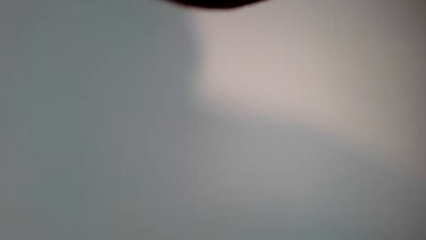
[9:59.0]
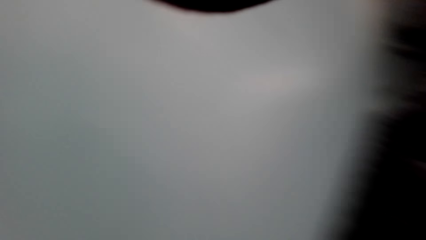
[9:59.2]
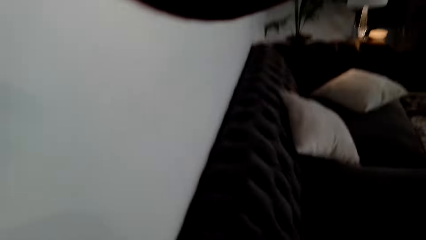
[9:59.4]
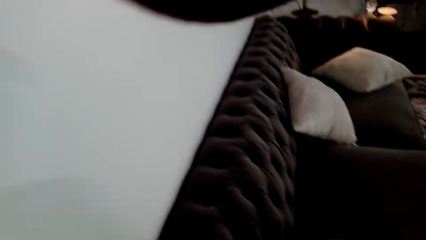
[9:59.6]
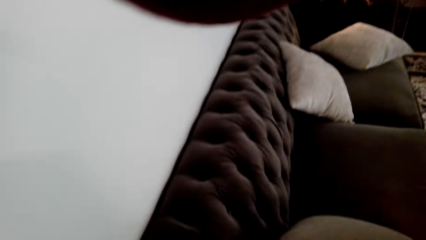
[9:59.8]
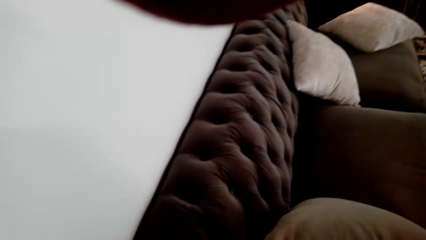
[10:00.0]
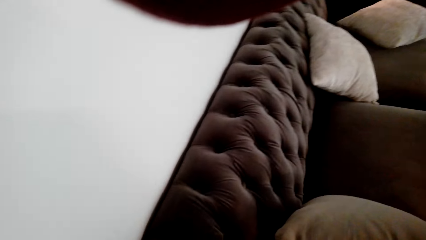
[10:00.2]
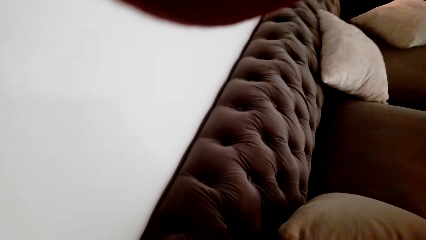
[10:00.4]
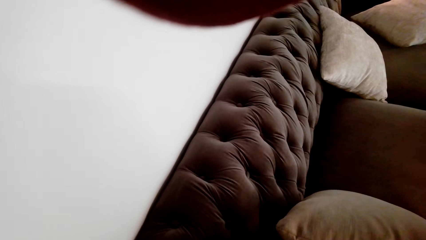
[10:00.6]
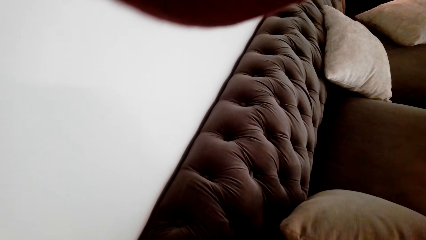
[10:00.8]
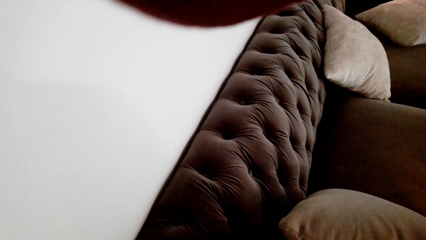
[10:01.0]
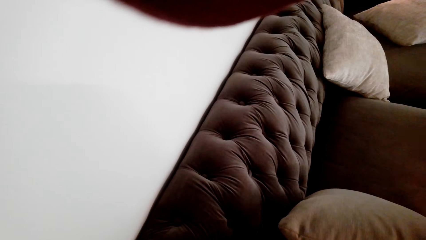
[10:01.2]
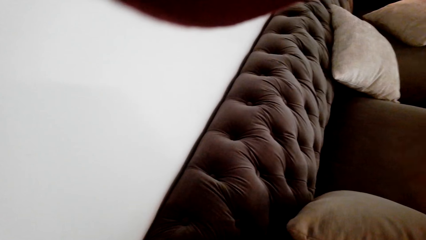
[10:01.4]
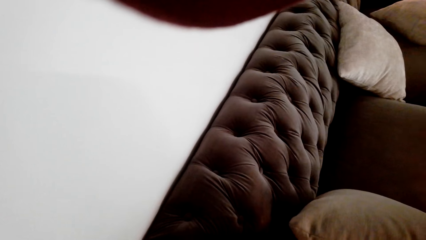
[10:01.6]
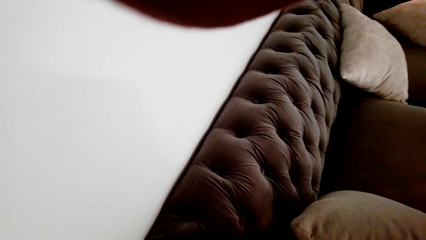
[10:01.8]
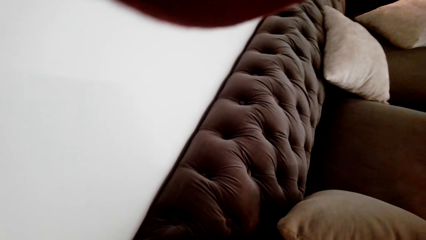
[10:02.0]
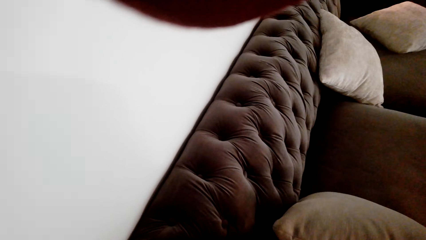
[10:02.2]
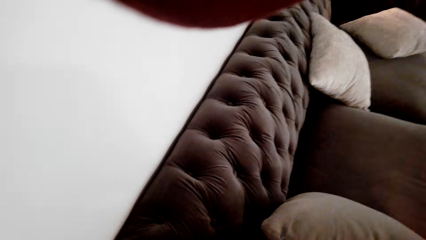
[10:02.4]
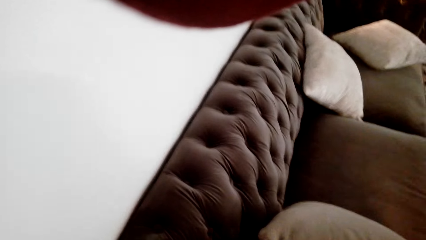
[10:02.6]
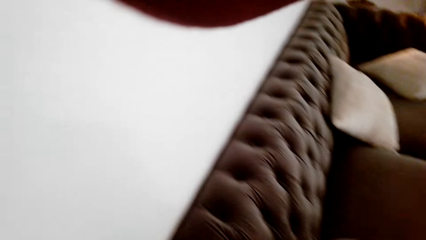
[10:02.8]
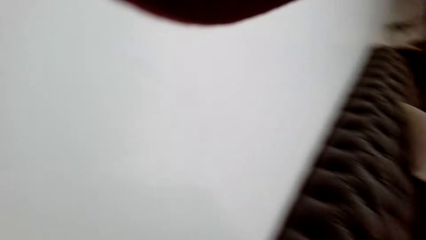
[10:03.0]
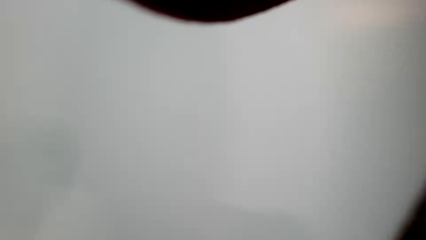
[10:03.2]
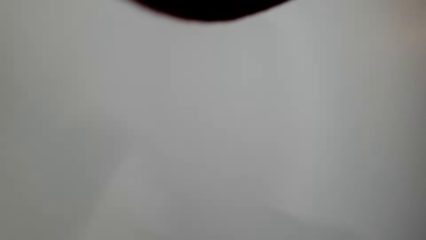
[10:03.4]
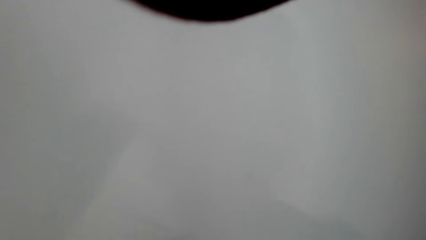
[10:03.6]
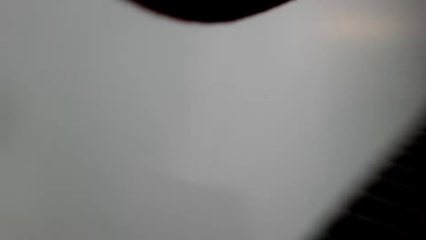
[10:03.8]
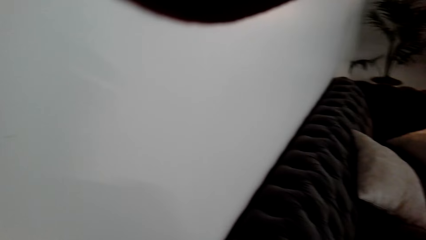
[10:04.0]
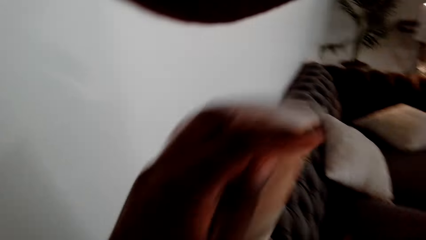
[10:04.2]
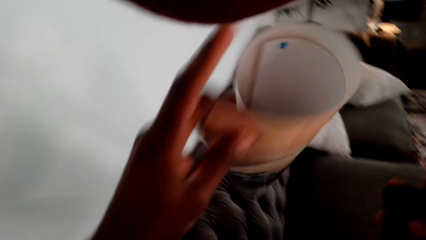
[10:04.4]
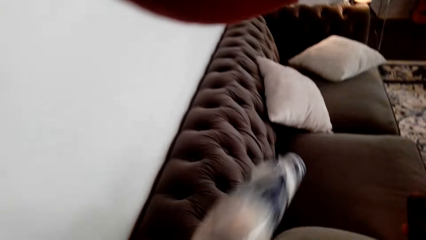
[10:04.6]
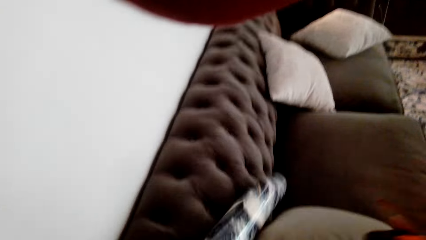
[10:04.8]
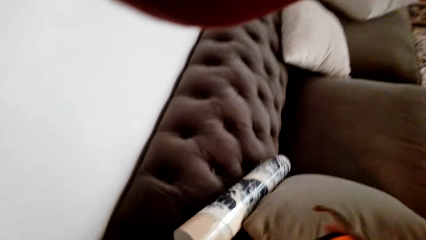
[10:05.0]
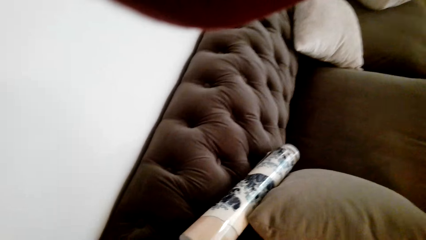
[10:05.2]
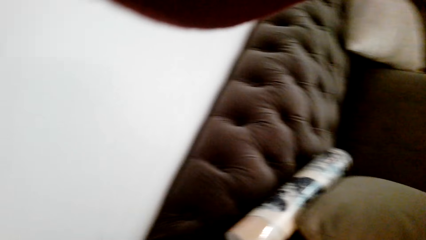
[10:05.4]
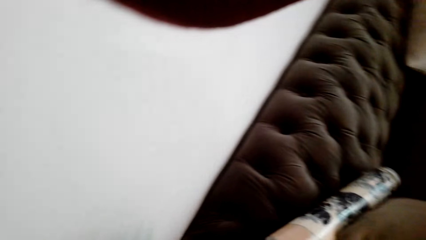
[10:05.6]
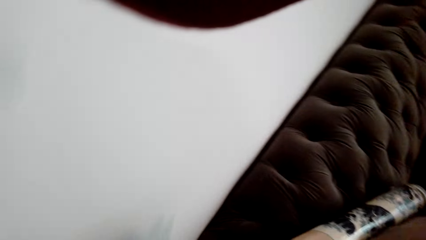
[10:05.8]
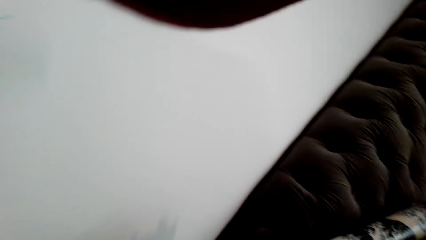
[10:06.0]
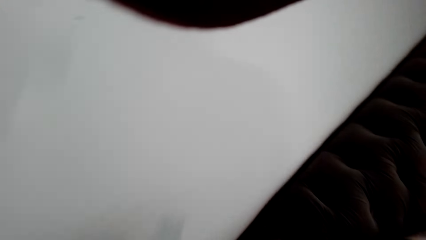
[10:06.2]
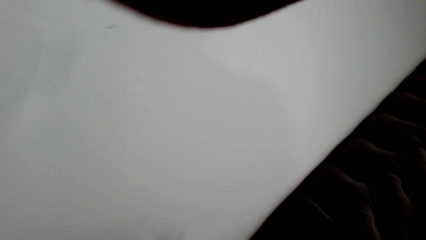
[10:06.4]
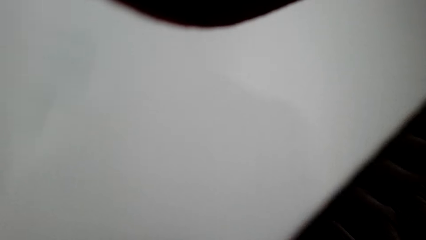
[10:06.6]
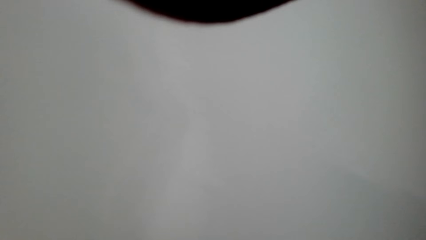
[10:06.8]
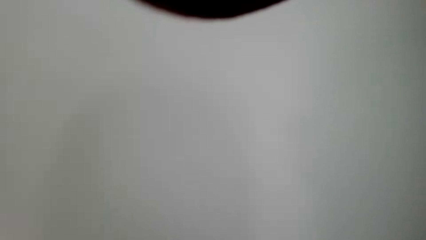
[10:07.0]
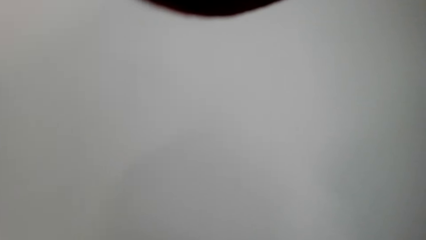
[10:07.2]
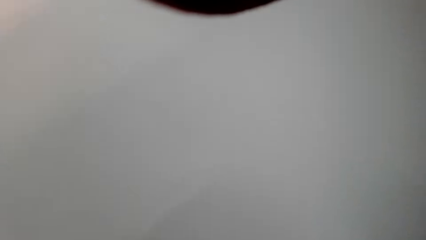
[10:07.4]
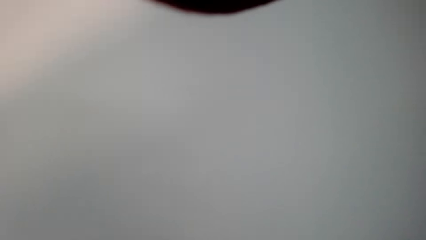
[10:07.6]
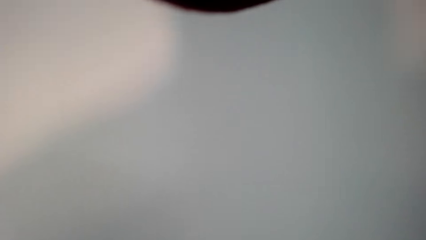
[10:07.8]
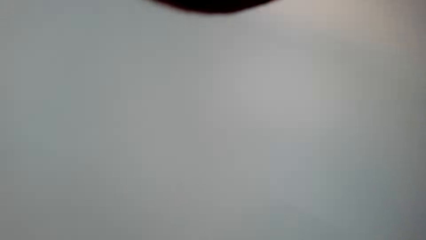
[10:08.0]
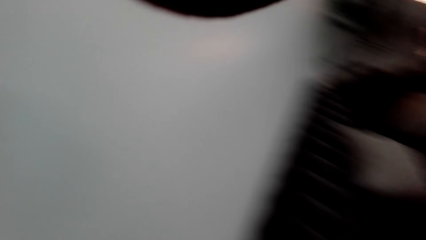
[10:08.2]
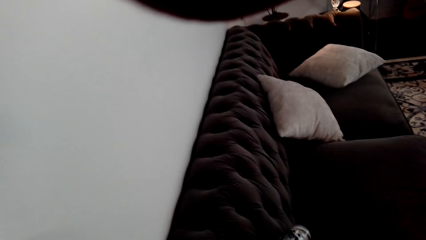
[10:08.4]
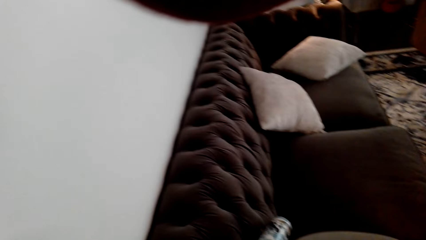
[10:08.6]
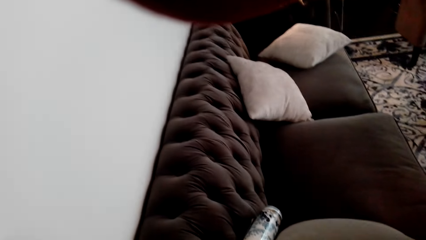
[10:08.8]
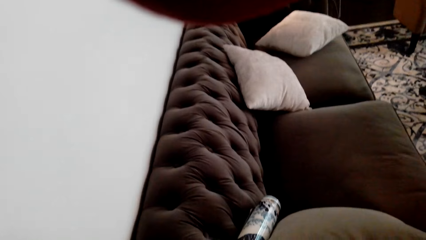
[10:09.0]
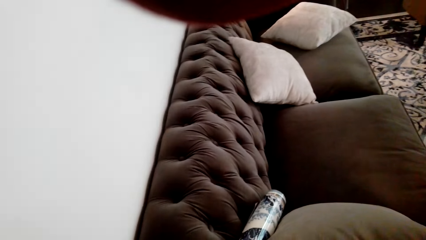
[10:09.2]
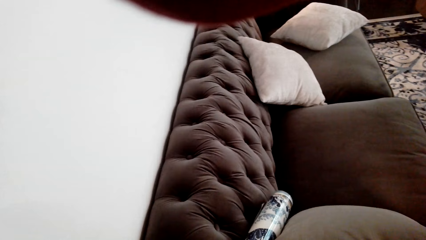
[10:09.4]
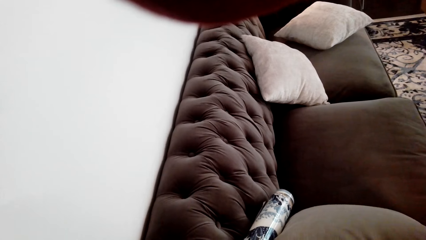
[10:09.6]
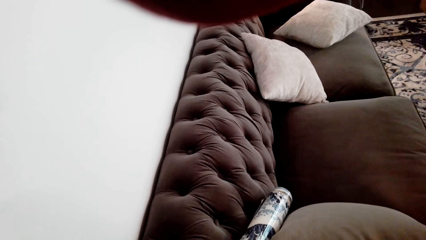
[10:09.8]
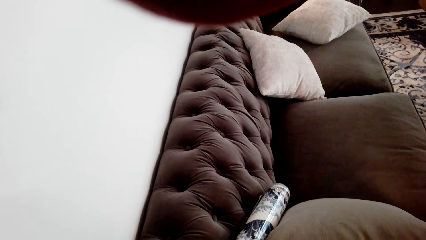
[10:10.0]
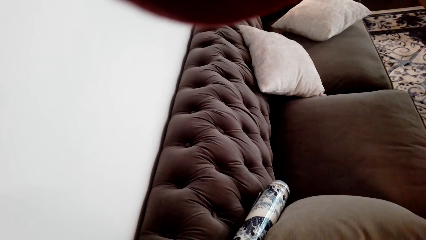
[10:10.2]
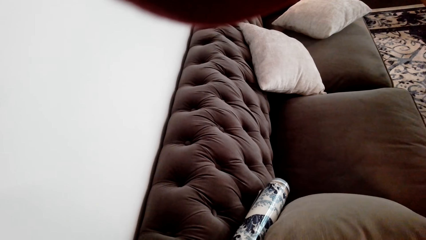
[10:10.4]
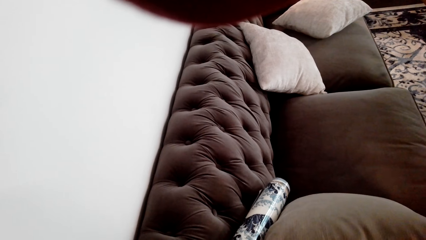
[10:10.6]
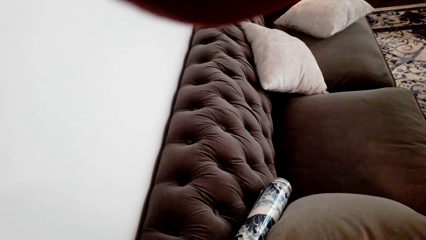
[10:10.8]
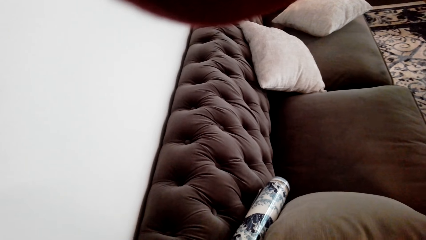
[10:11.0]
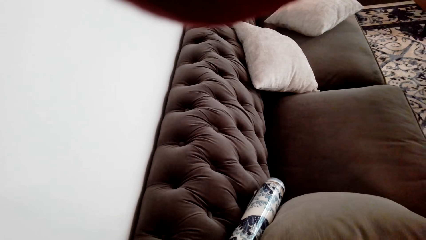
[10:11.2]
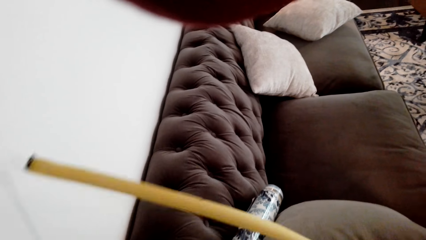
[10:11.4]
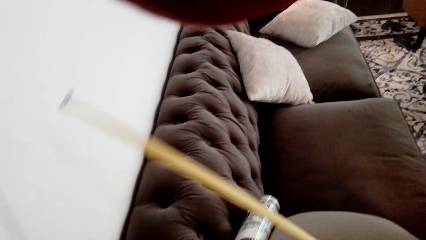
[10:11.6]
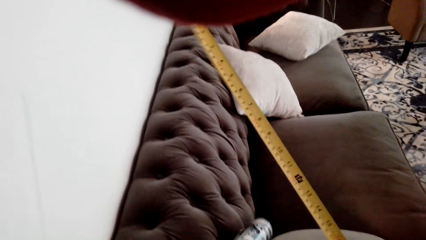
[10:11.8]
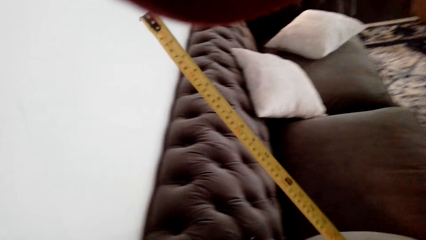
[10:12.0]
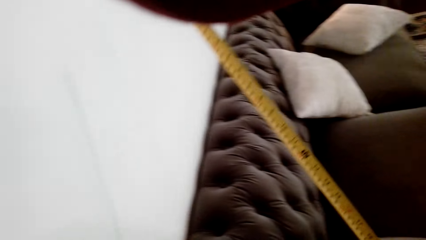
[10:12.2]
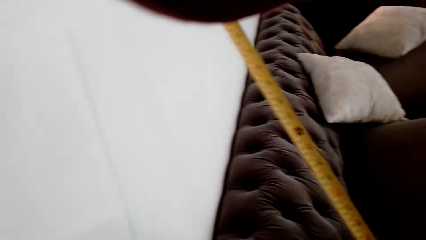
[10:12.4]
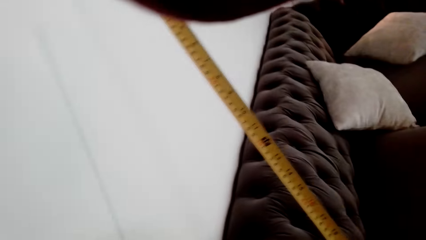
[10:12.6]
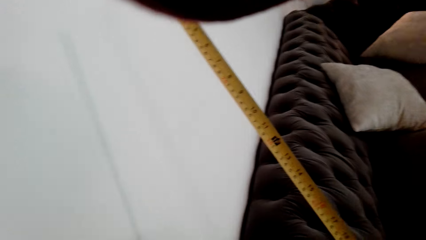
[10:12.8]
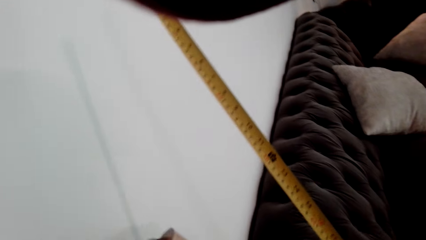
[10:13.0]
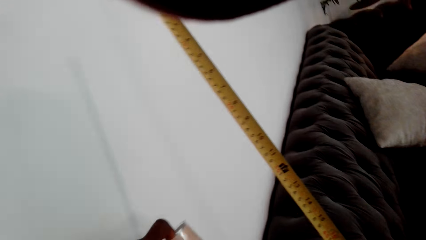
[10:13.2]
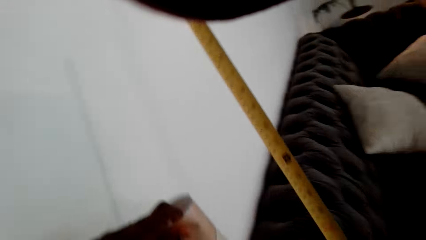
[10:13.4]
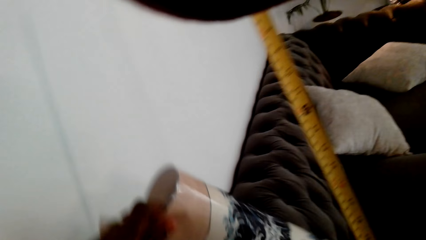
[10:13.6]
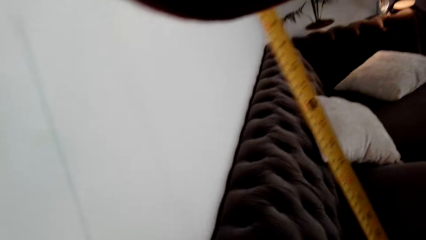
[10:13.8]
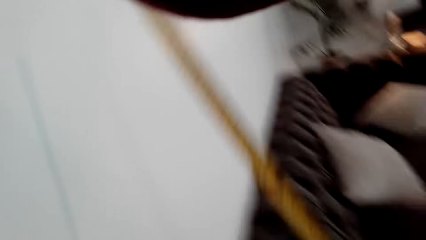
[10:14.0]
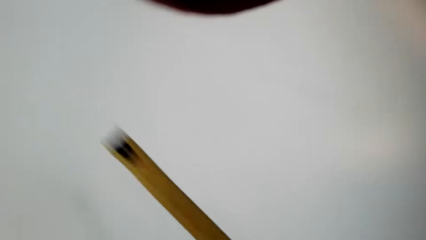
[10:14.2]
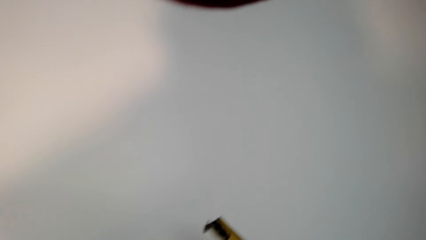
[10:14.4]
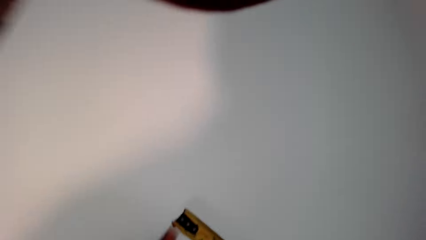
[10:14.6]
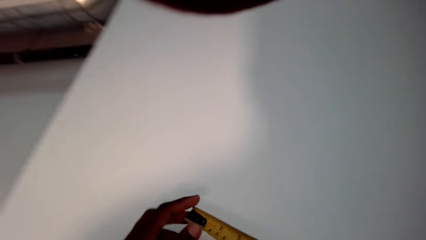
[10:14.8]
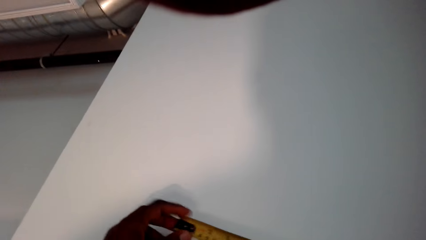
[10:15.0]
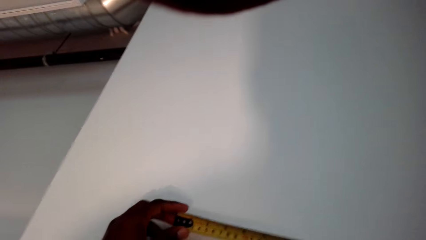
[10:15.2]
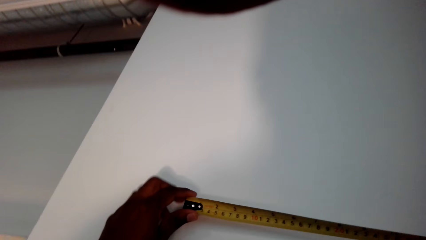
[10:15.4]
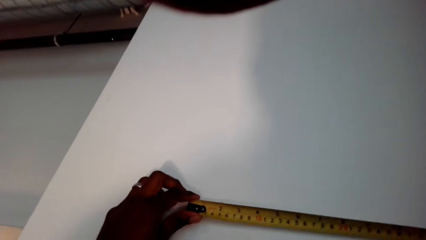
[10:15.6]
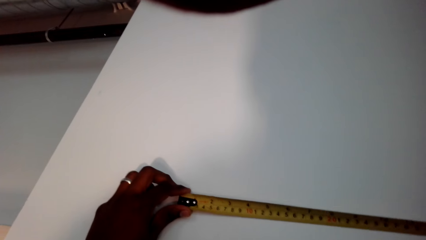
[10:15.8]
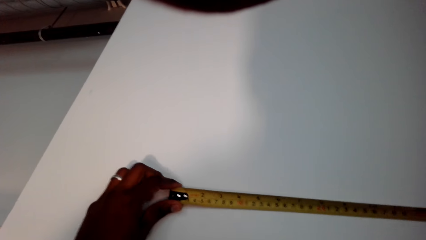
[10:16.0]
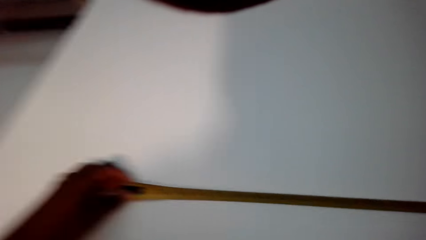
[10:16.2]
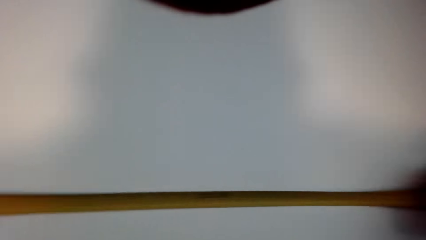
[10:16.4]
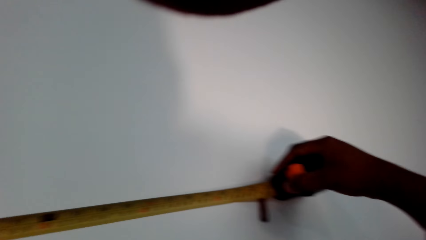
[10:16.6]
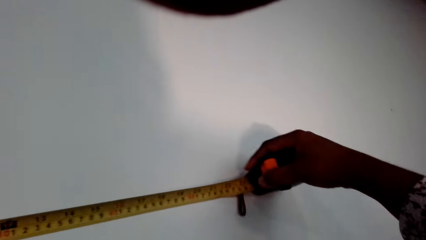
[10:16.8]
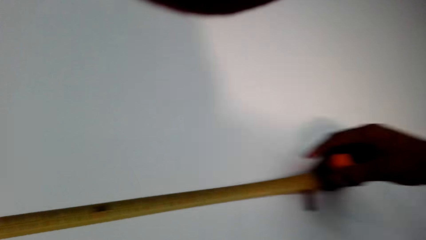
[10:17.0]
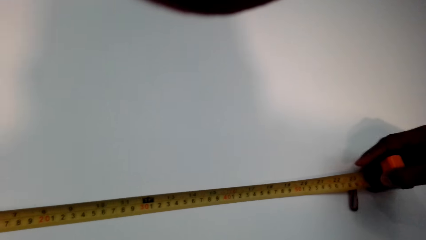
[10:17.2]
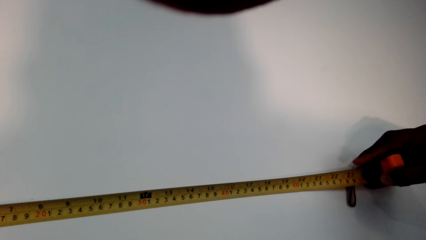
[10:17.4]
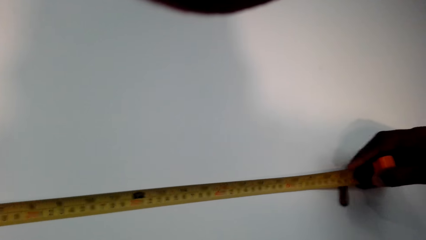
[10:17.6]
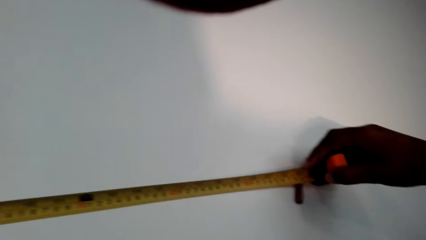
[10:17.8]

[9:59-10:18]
The camera wearer throws a wall art on the sofa. They move the wall art. They measure a wall.
